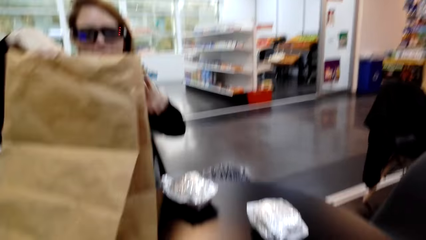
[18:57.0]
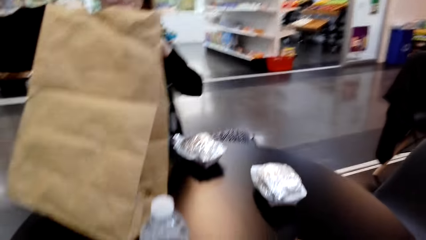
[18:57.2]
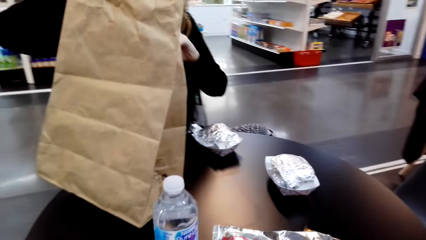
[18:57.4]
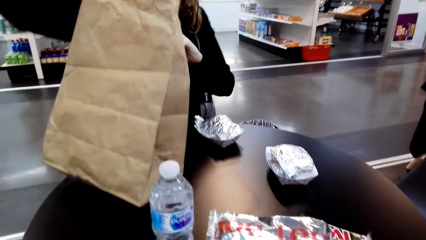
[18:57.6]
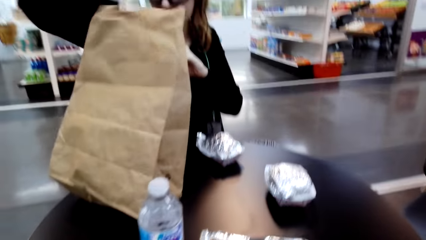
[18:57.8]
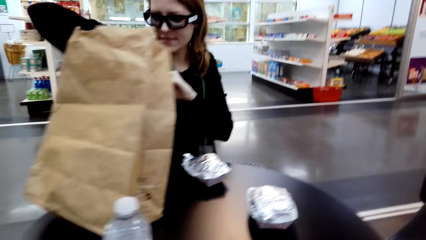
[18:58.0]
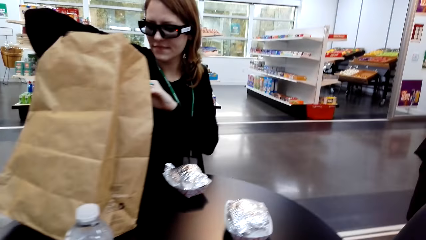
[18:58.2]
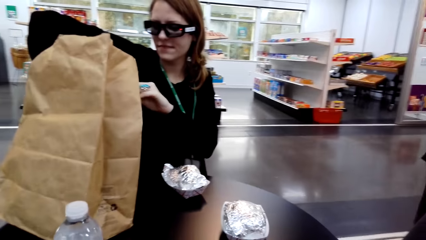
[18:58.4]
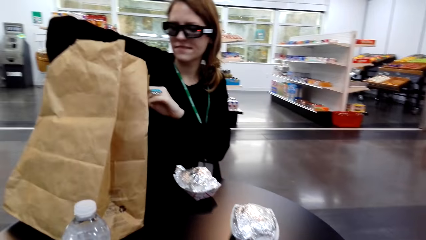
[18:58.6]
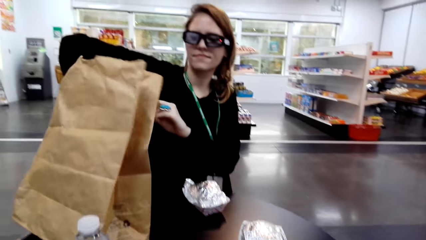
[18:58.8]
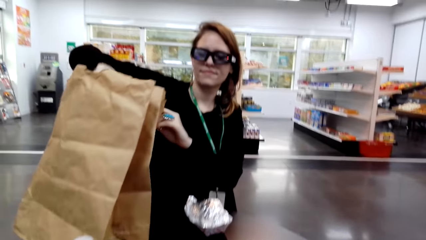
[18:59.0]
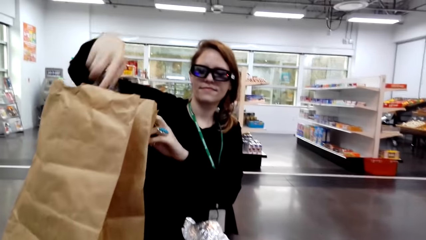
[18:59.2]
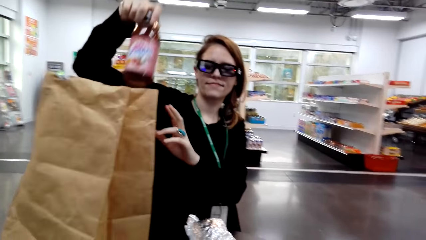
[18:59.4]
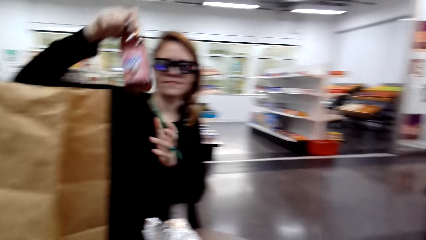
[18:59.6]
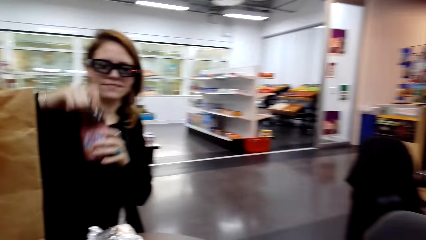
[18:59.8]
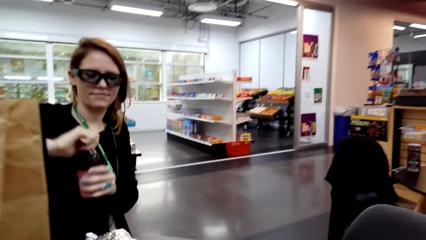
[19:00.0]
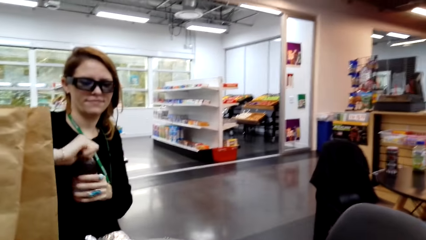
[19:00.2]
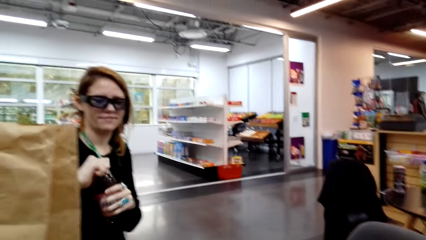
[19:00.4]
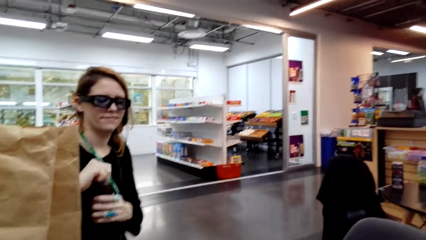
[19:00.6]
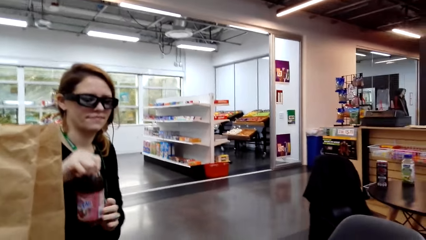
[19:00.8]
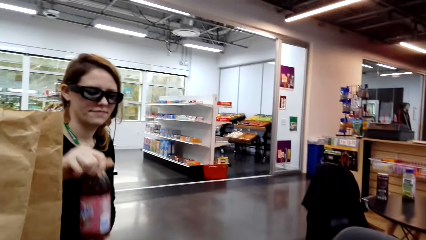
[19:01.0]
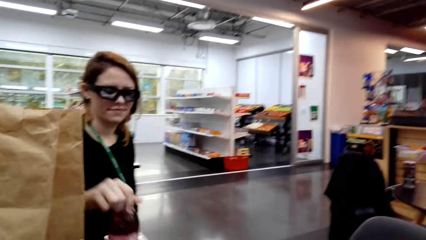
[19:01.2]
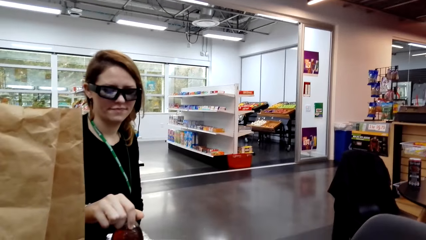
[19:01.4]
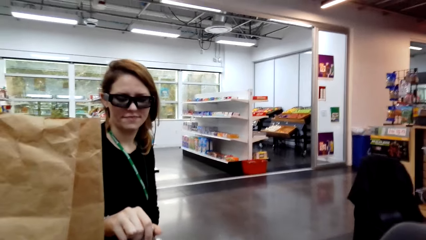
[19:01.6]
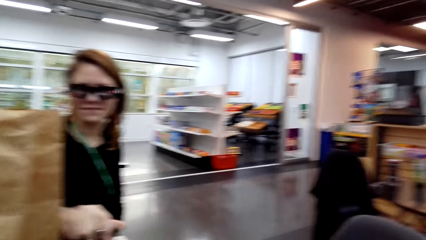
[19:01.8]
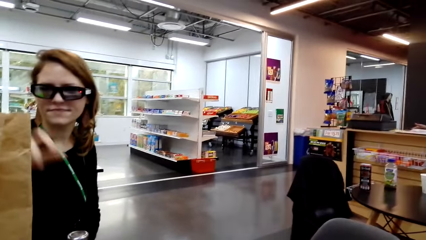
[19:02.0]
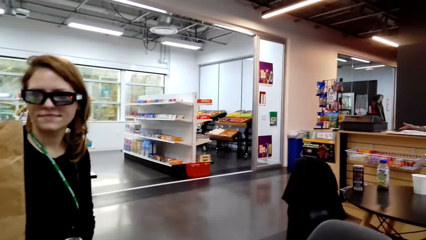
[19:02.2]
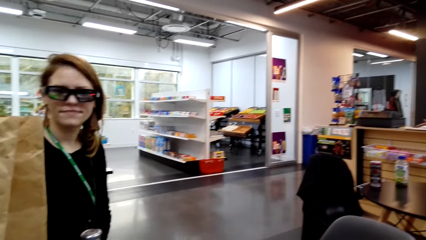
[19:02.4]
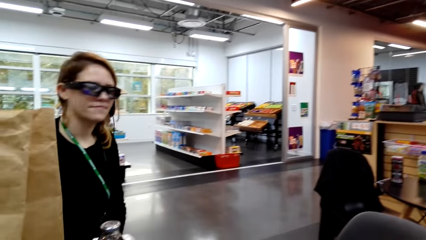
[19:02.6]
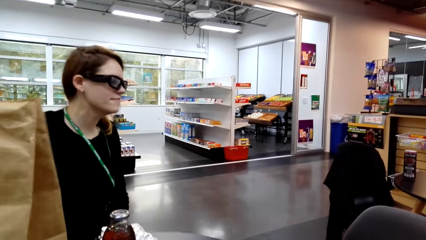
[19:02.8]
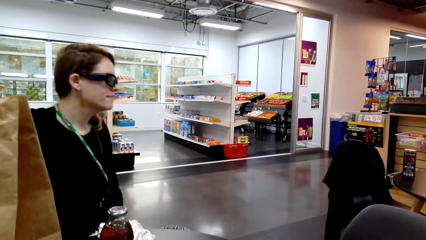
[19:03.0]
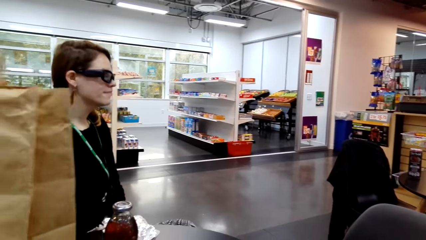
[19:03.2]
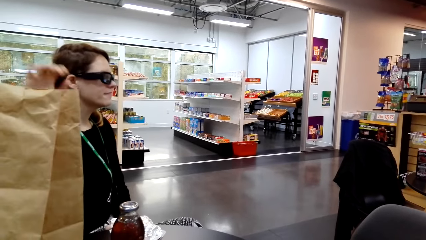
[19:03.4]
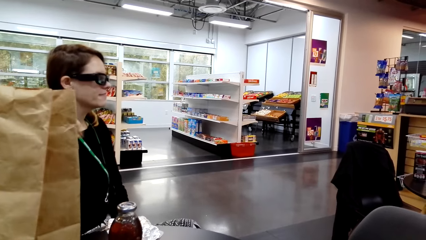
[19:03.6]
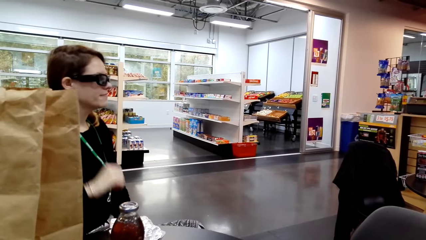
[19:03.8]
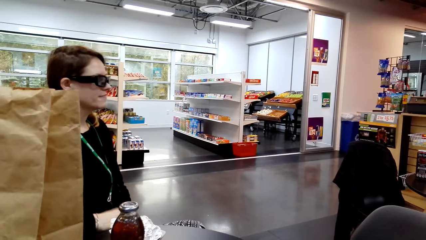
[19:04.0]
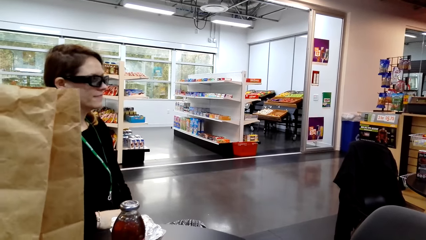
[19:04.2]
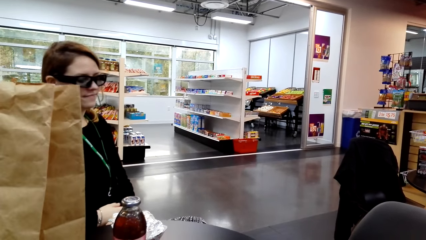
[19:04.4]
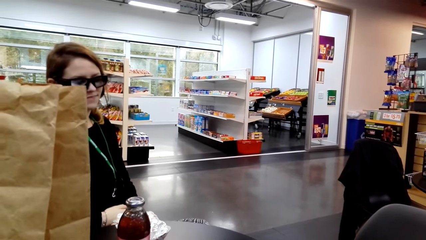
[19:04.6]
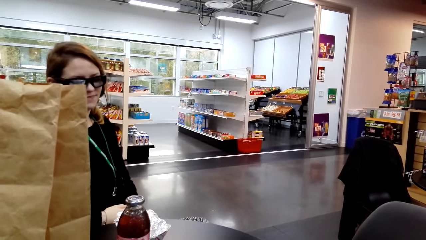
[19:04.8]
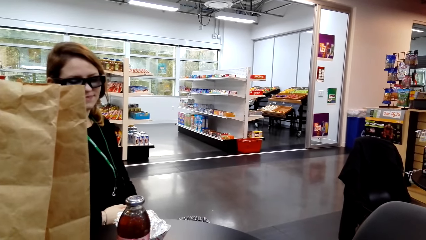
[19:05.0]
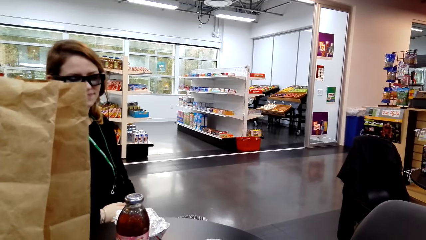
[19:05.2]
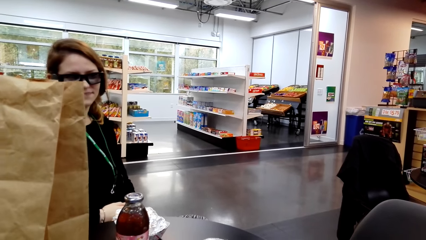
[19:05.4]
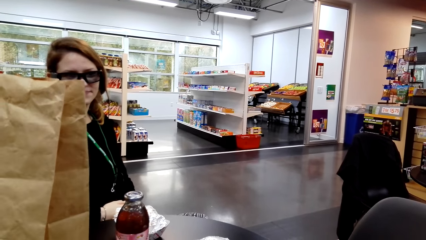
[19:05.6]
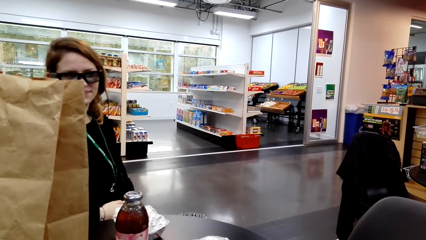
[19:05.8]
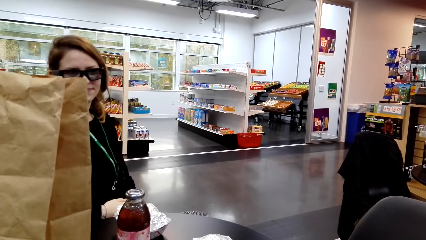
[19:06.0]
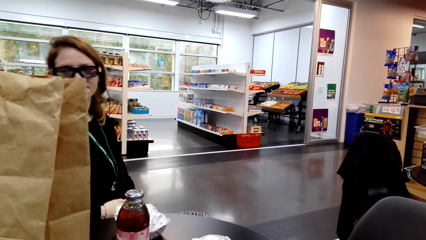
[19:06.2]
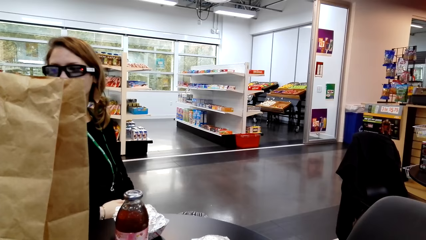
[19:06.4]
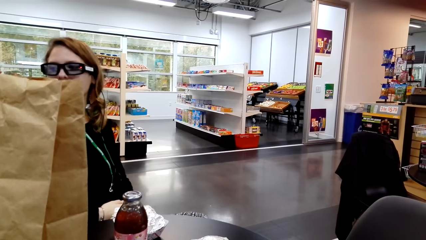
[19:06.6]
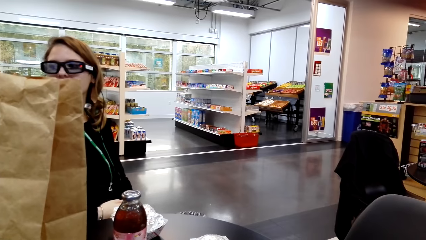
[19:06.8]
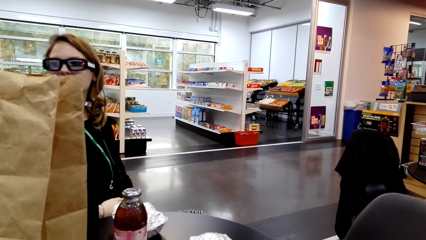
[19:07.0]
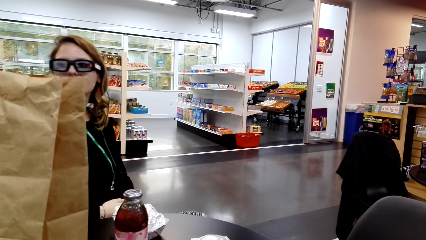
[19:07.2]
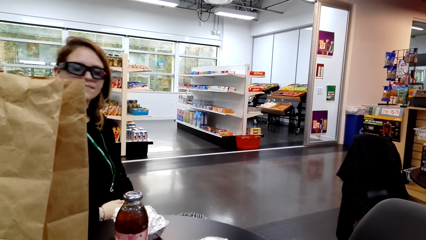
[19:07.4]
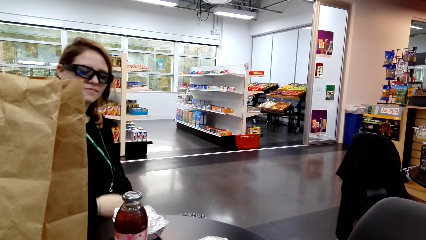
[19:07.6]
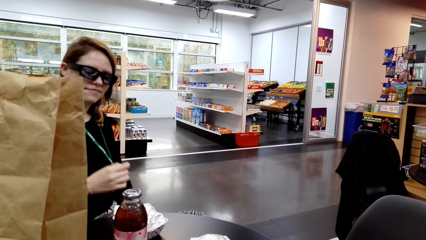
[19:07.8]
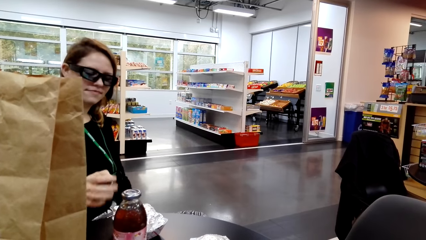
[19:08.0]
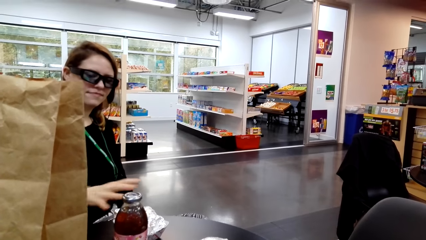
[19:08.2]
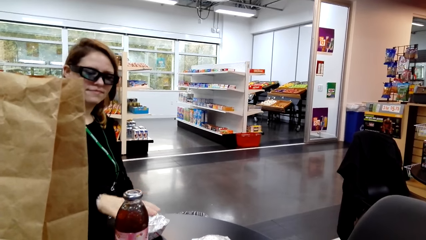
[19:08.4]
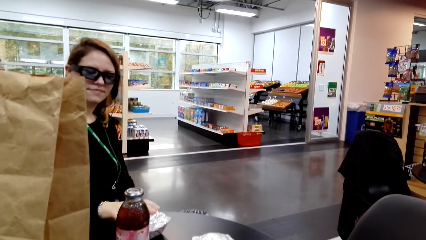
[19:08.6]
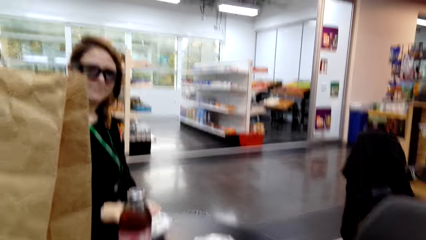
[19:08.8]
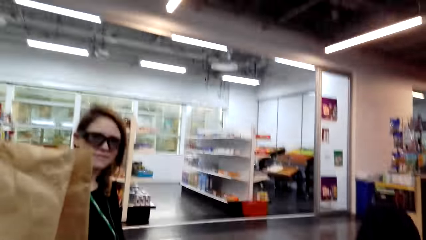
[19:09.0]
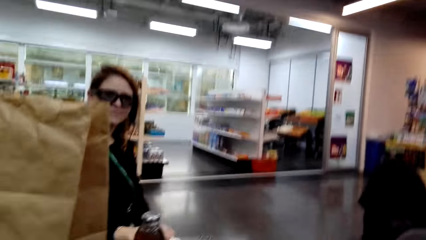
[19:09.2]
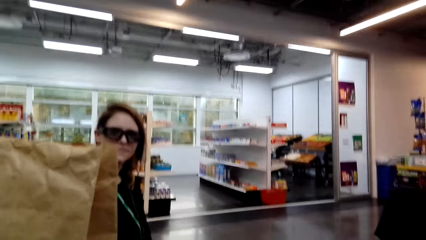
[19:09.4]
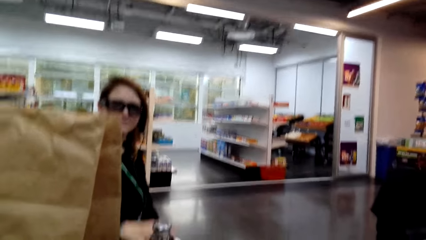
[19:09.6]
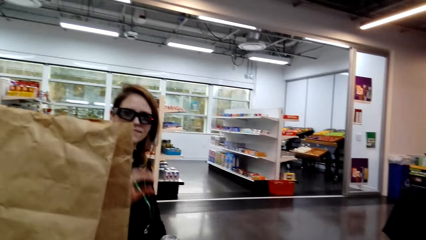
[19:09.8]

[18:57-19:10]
A lady picks up a drink from a shopping bag or paper bag. The lady opens a lid from a bottle. The camera wearer looks around a supermarket. The lady touches the paper bag. The lady looks around the supermarket. The camera wearer looks around the supermarket. The lady touches food.

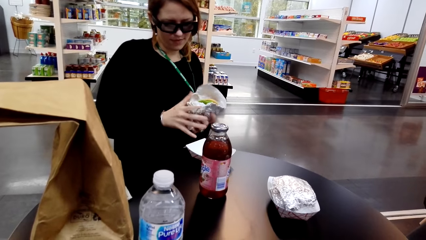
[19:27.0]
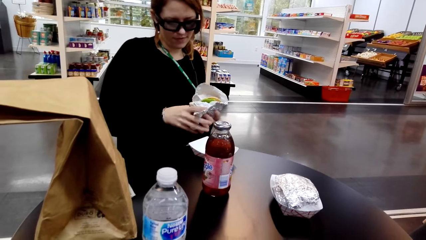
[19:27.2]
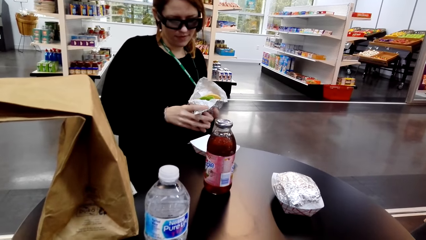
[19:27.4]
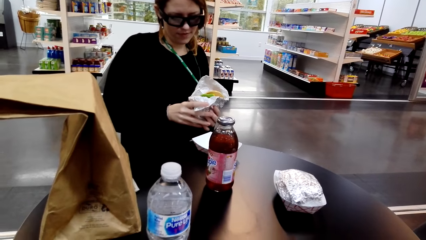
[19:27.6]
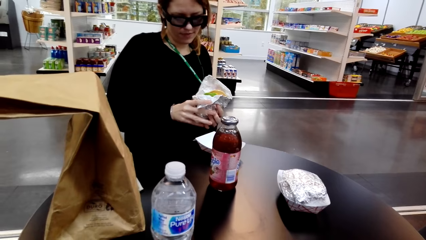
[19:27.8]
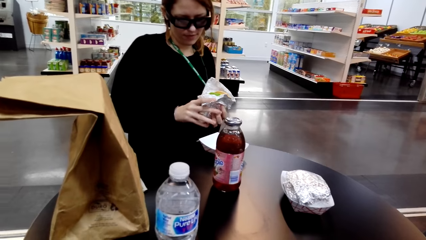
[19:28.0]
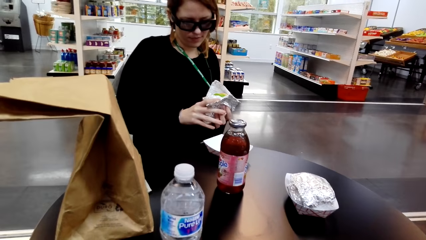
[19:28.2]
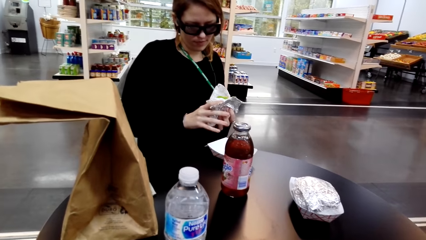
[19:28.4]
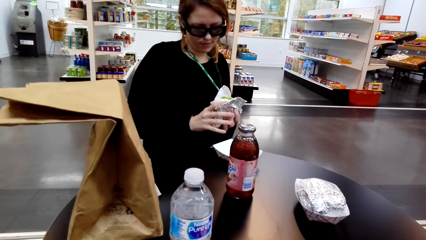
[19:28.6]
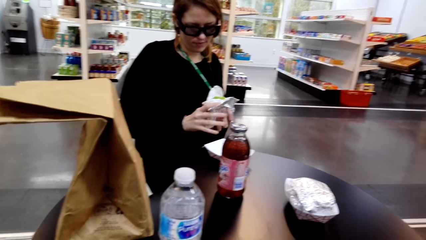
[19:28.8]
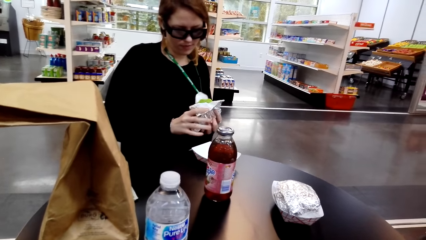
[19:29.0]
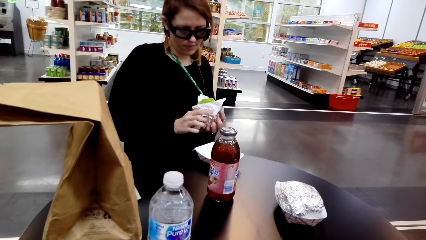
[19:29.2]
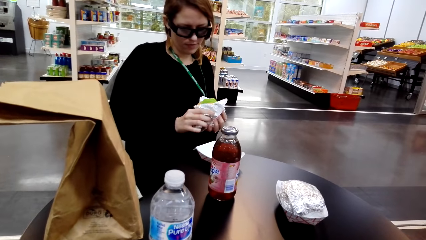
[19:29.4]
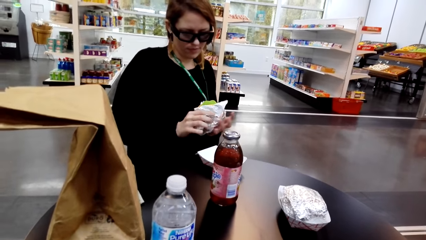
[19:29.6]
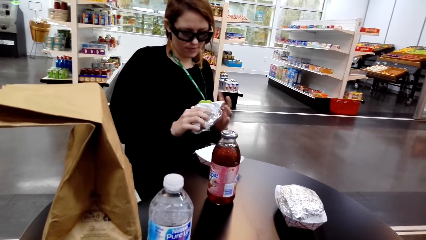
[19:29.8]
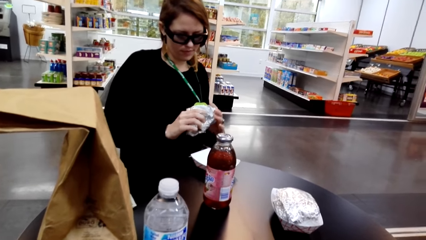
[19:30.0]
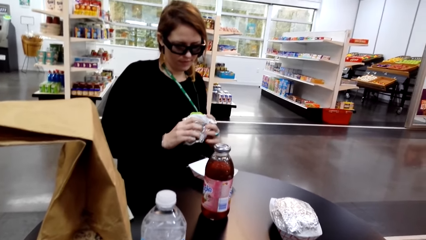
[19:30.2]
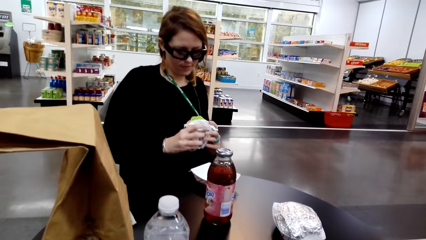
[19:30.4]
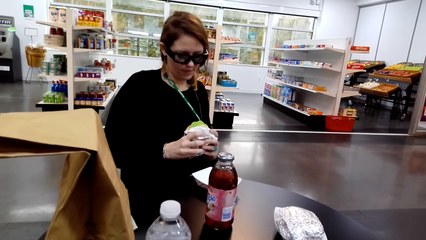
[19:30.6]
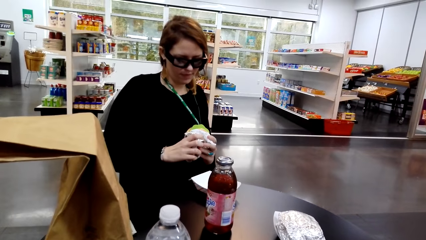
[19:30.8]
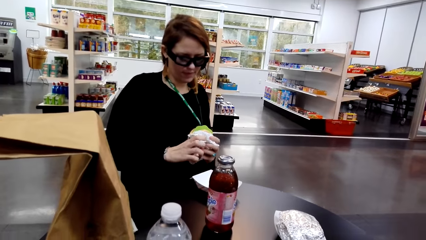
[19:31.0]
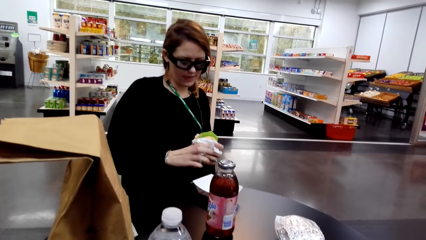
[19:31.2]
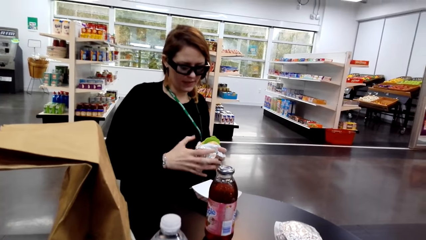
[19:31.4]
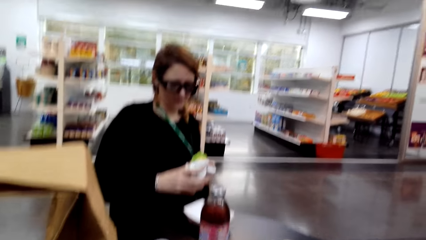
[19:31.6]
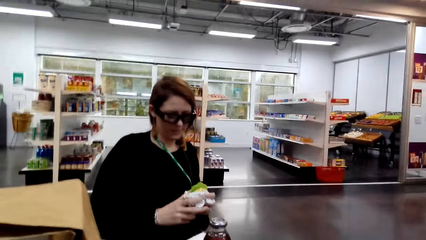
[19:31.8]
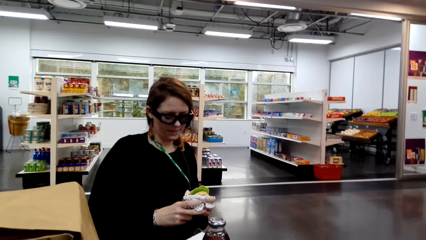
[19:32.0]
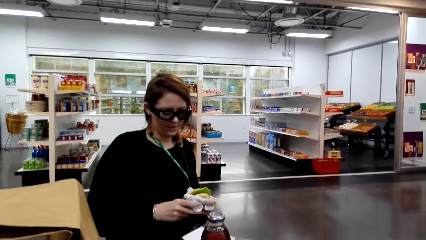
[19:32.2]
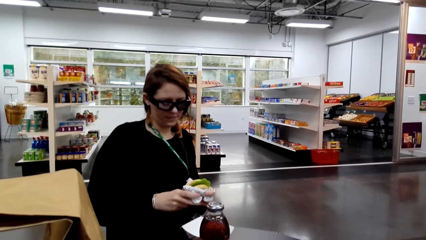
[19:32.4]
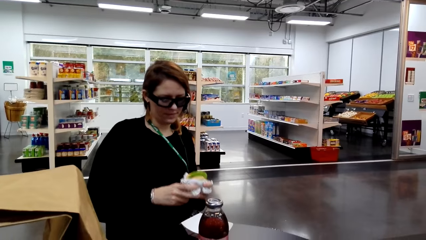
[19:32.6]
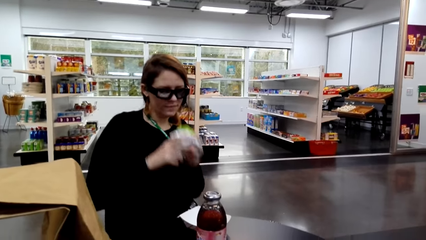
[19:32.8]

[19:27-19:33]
A lady adjusts a snack on her hands.
